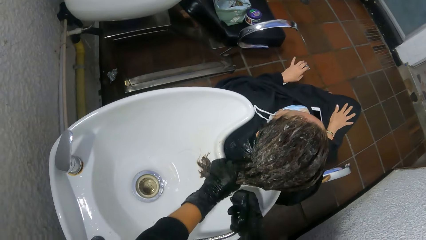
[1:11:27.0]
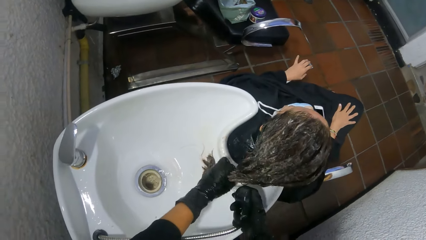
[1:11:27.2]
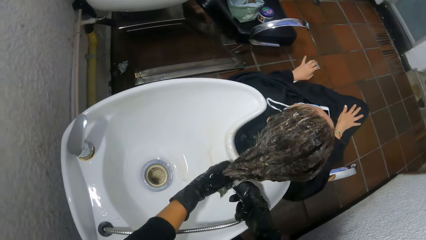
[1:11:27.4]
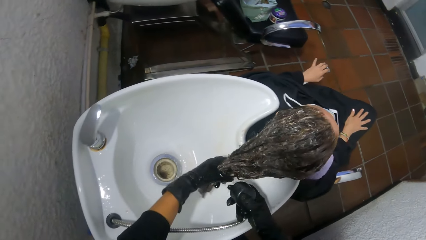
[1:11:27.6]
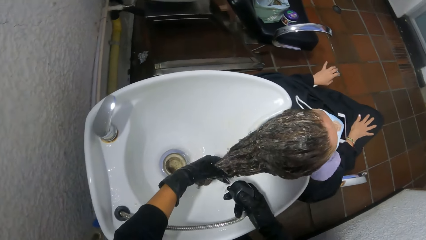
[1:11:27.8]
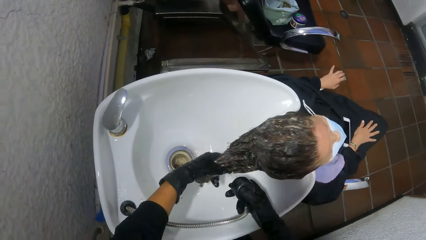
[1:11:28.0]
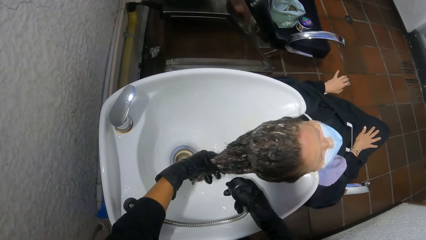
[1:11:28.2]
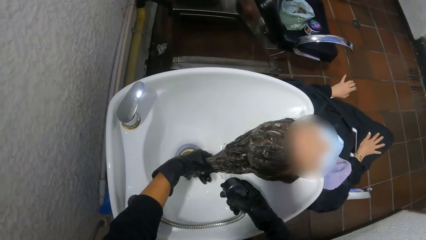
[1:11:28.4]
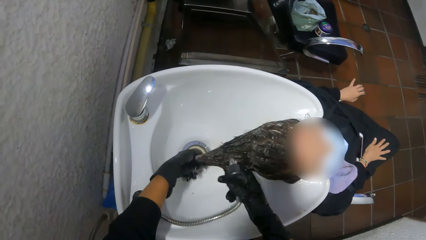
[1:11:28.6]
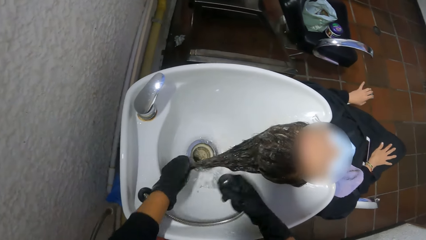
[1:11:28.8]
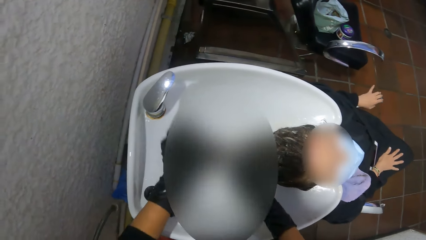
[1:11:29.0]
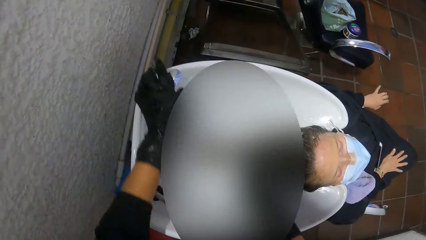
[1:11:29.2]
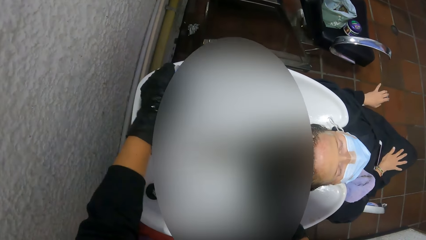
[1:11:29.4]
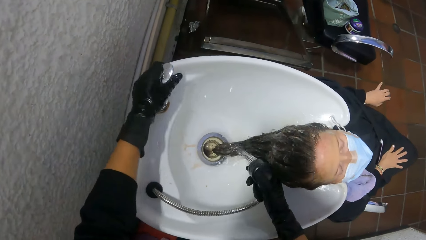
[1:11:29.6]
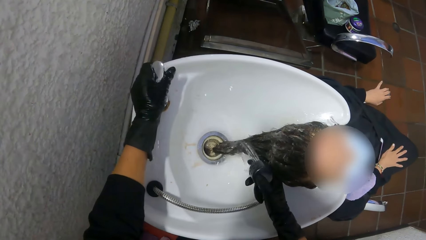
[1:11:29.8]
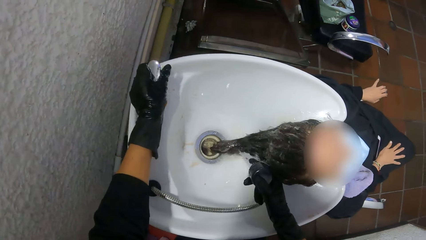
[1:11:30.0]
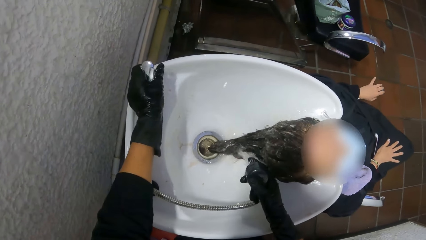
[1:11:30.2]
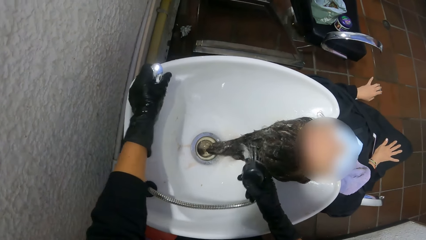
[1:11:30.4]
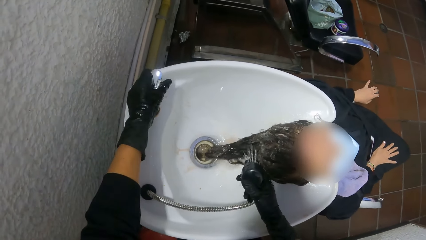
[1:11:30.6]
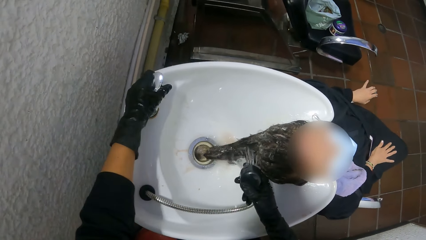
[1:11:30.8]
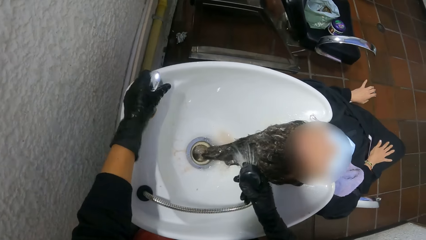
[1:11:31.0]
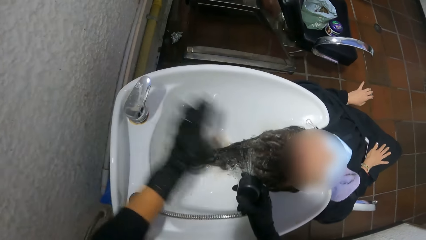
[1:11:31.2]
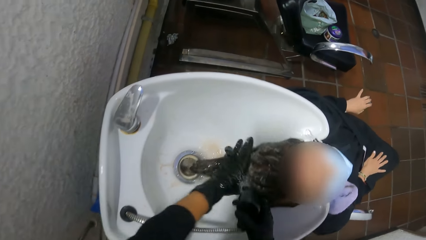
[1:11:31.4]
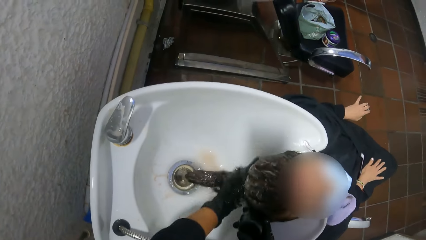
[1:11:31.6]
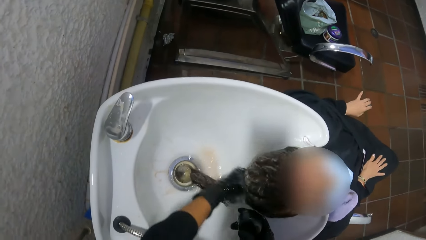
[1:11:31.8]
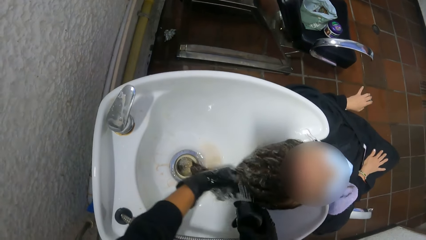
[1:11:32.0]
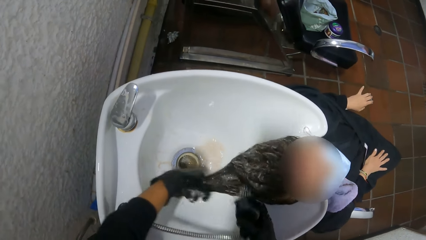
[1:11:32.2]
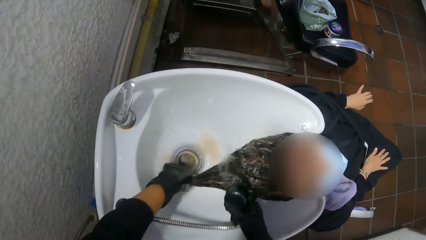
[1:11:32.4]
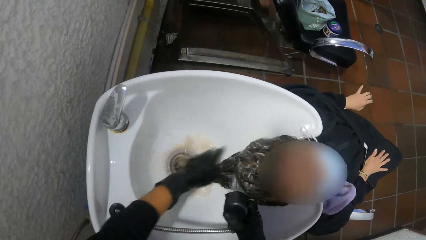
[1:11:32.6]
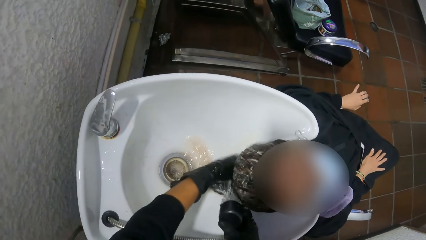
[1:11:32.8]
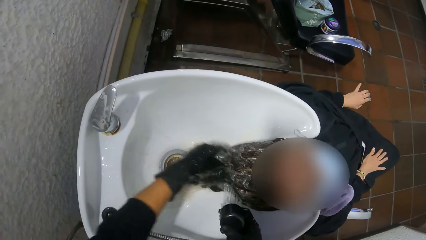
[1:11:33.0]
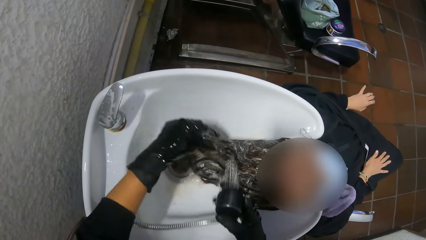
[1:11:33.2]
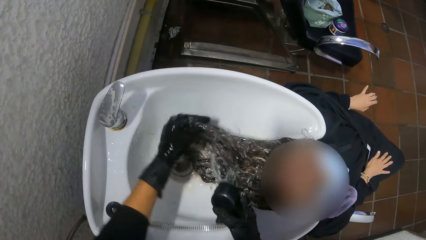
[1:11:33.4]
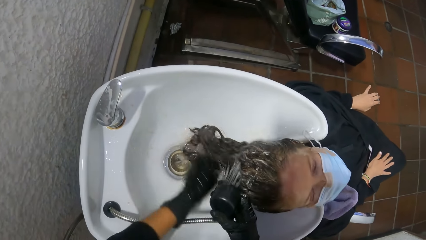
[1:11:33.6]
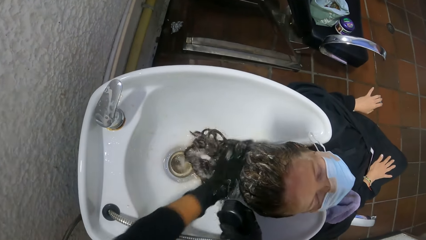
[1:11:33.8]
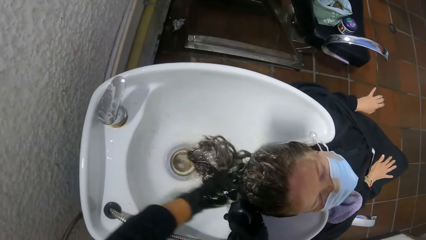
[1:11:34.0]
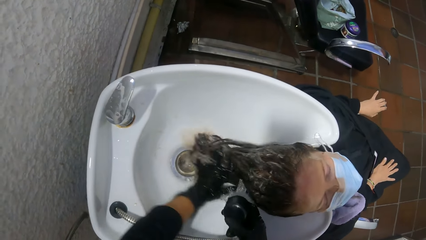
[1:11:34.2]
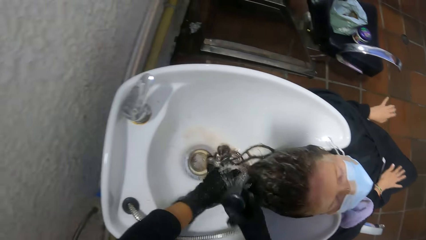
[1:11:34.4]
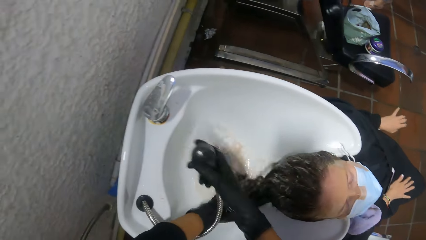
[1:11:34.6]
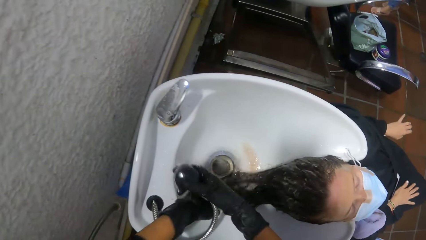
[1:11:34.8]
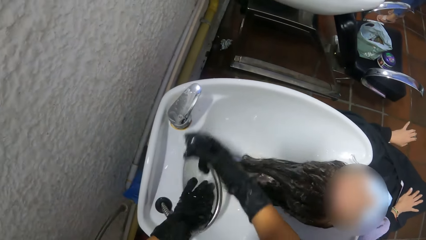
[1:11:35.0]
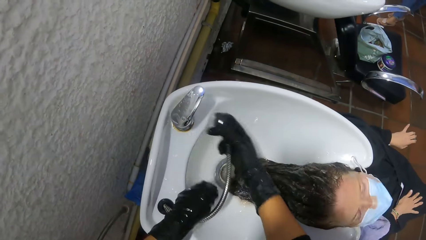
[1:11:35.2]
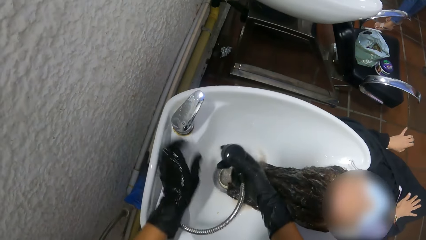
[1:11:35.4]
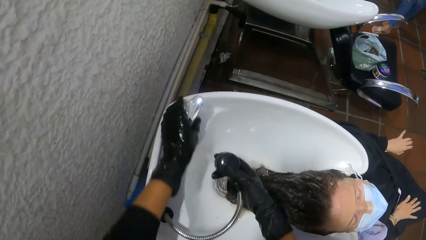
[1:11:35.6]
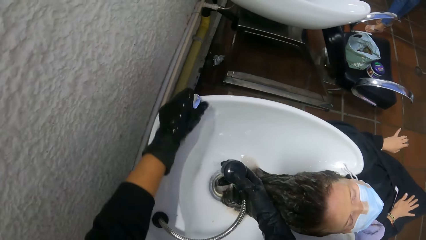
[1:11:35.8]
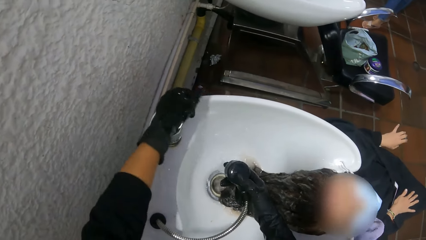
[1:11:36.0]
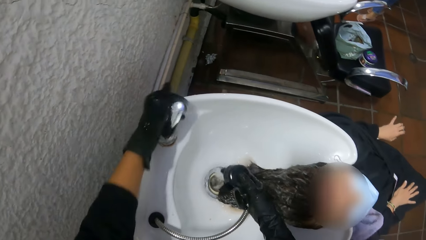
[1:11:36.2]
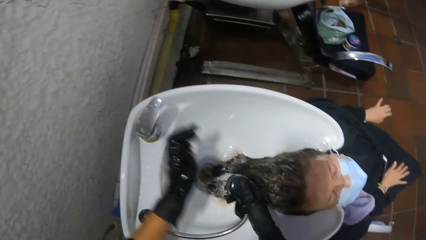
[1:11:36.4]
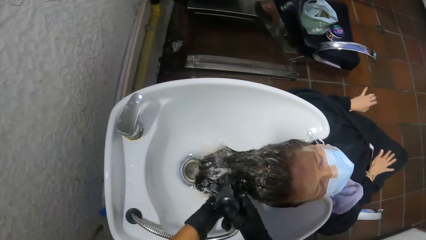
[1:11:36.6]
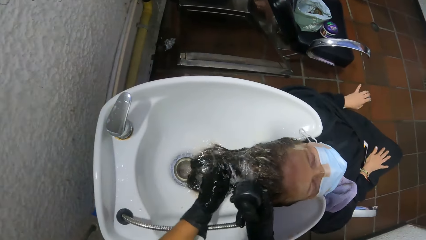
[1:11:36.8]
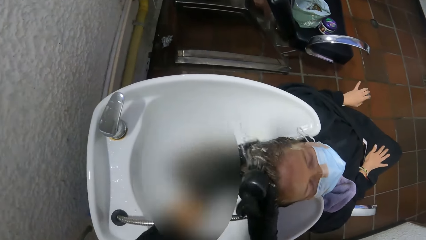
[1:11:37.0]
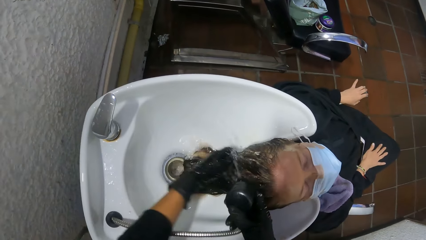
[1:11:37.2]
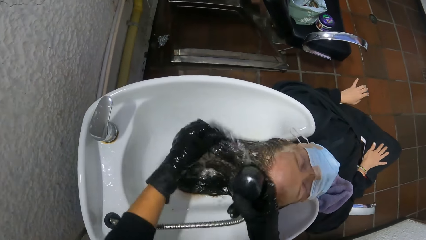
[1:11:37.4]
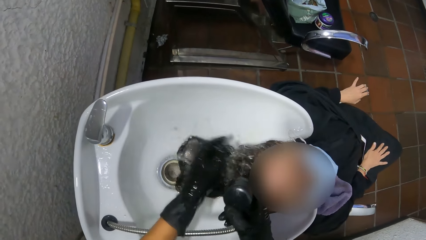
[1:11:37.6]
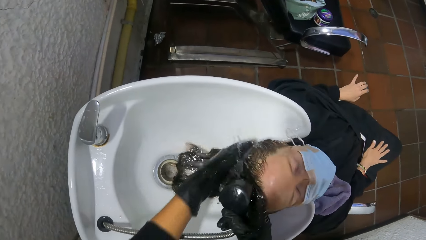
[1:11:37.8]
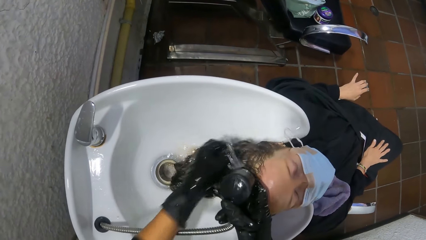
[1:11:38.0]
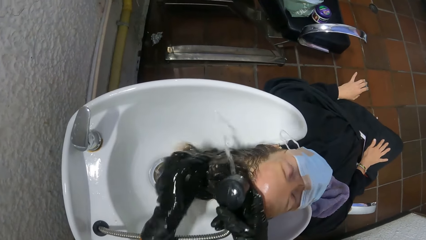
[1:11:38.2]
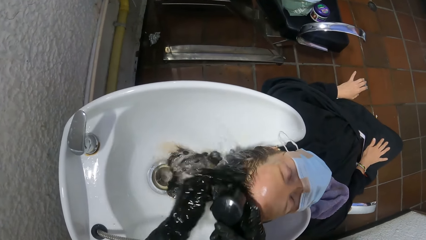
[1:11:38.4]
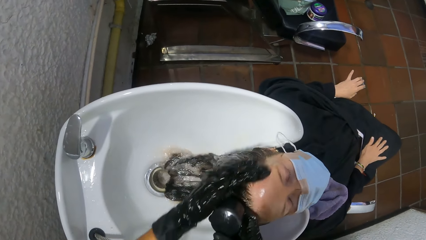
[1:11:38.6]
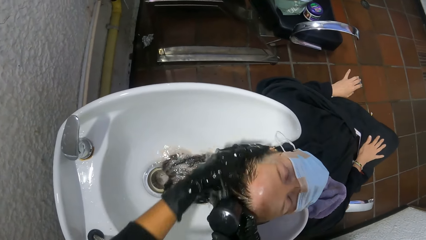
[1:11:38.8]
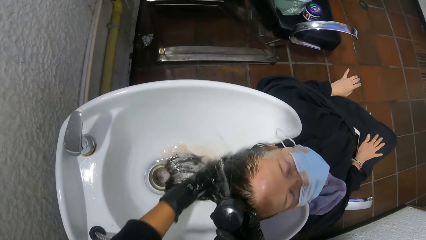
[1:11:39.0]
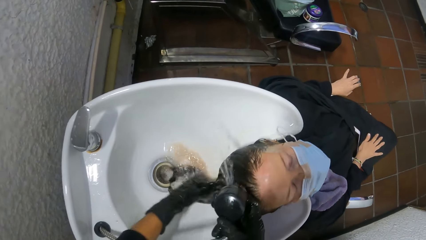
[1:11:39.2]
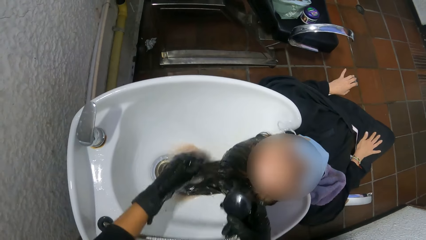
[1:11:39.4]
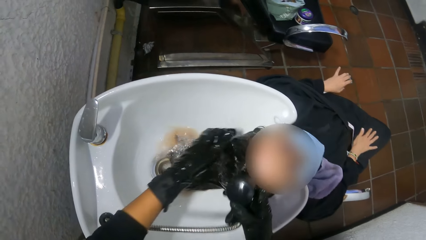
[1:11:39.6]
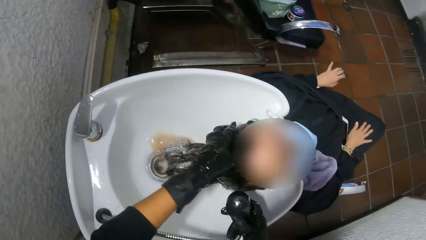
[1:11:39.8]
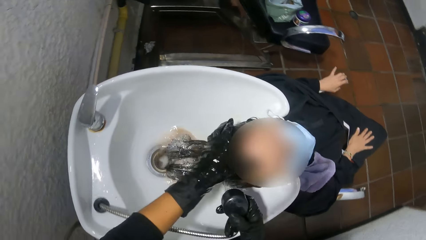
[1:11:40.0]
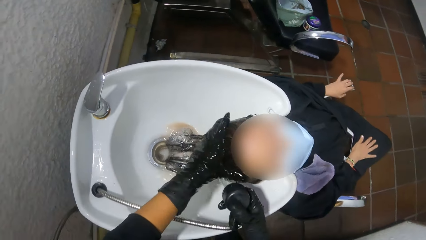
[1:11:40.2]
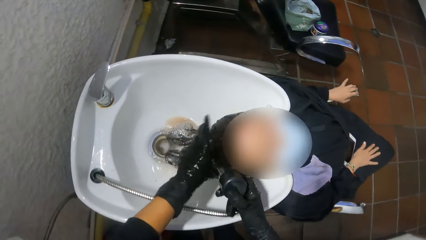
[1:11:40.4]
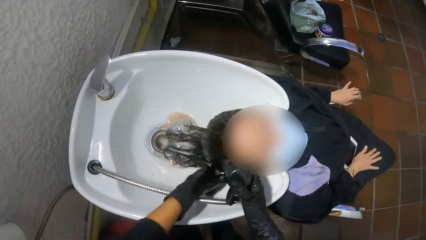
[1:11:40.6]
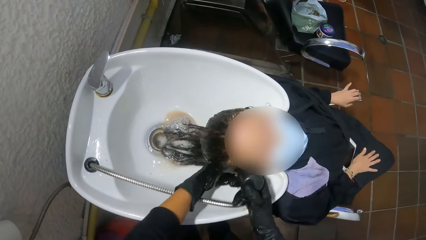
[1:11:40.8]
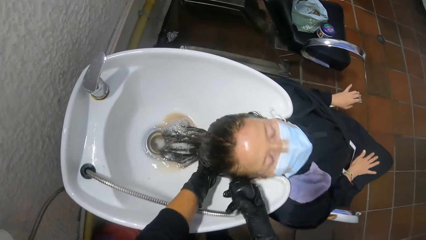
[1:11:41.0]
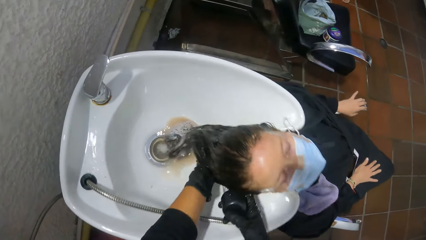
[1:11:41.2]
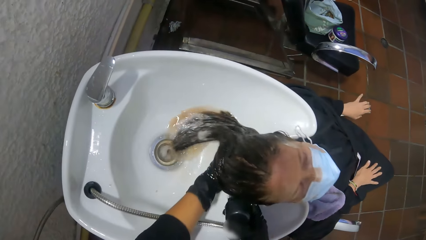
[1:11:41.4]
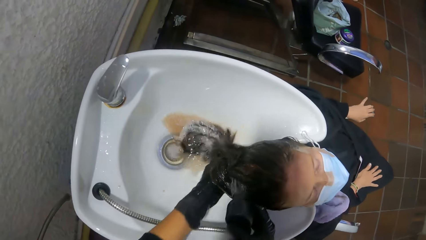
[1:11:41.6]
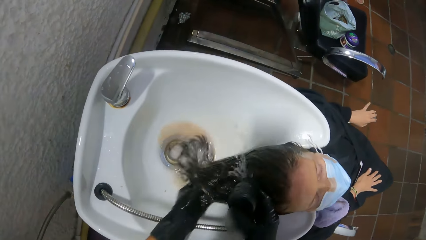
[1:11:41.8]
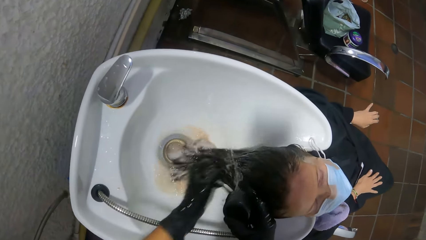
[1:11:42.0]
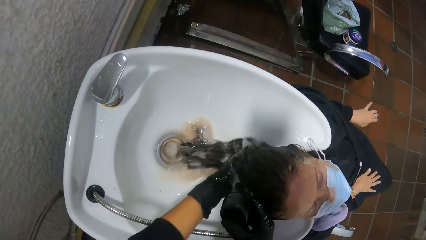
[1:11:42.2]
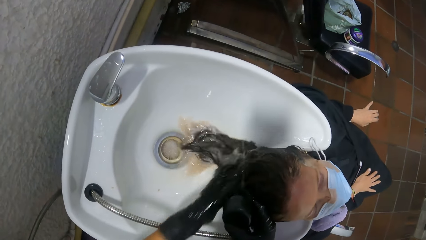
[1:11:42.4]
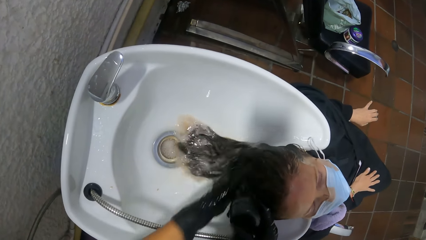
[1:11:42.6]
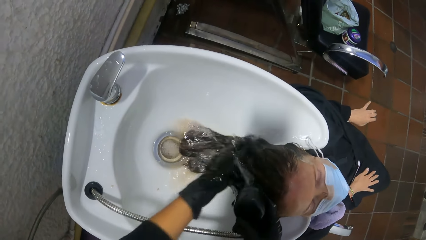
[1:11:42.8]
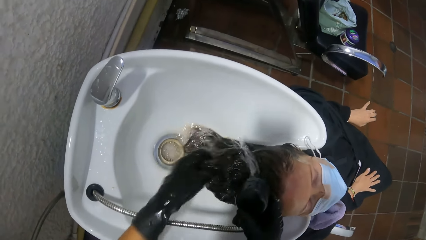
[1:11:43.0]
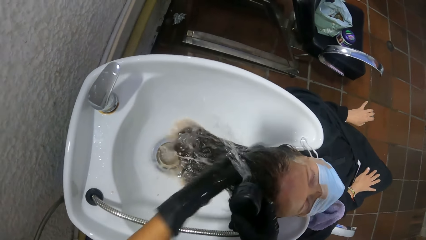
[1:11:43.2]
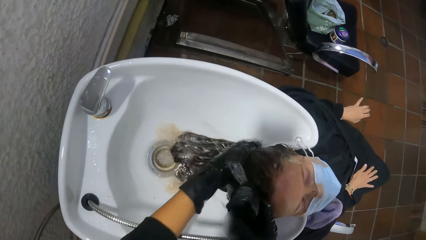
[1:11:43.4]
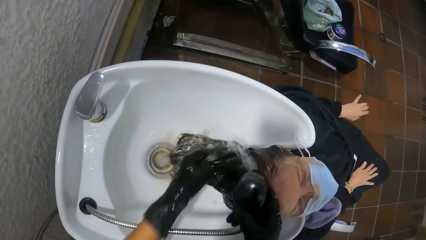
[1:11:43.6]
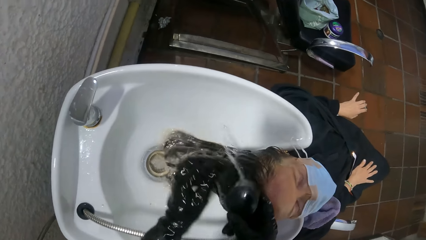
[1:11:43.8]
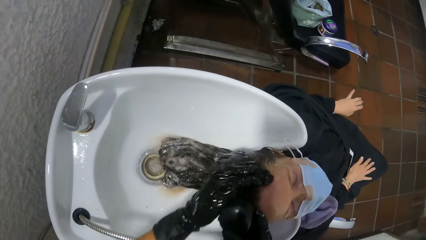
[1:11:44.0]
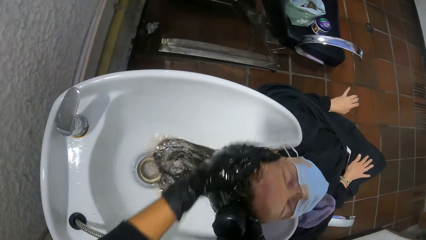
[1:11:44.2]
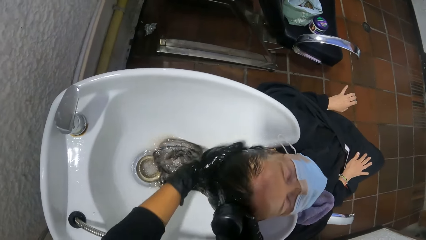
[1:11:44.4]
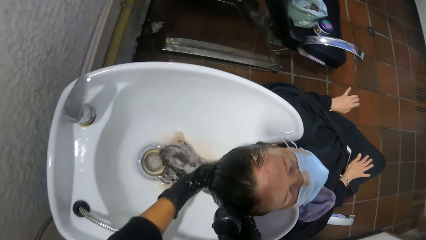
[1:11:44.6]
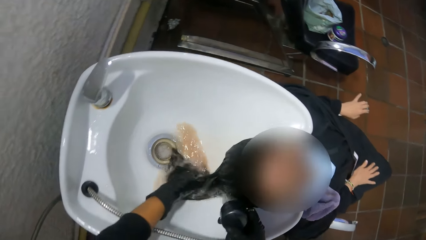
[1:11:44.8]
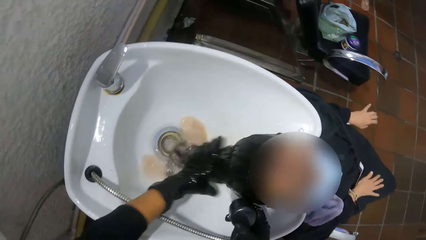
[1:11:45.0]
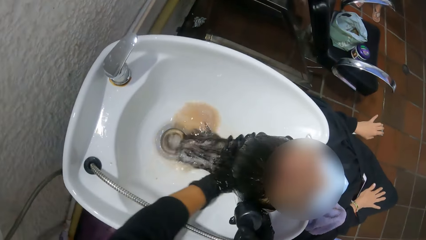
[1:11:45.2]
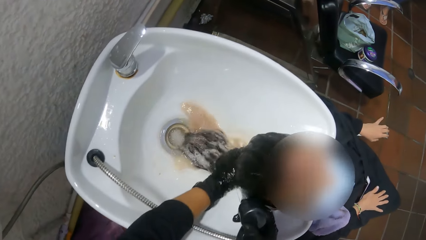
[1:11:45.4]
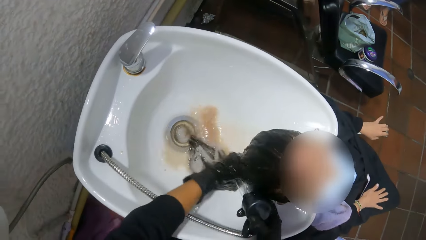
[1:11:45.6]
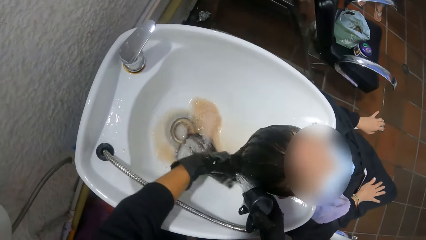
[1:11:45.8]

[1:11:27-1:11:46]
The camera wearer holds the woman's hair in the shampoo bowl with her left hand. She washes the hair of the woman. The woman moves her head in the shampoo bowl. The camera wearer operates the tap control on the shampoo bowl with her left hand. She rinses the woman's hair in the shampoo bowl with her left hand and the tap in her right hand. She rinses the shampoo bowl with the tap in her left hand. She operates the tap control on the shampoo bowl with her left hand. She rinses the woman's hair in the shampoo bowl with her left hand and the tap in her right hand.
